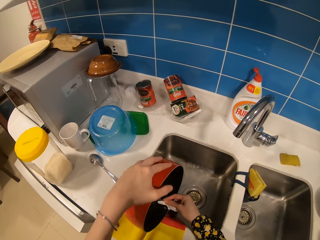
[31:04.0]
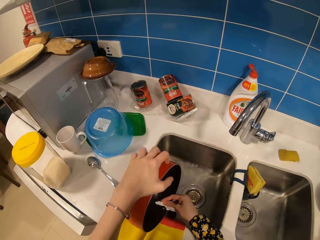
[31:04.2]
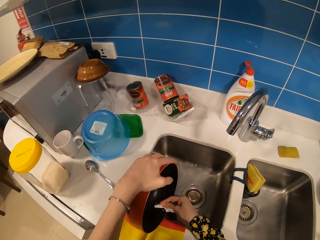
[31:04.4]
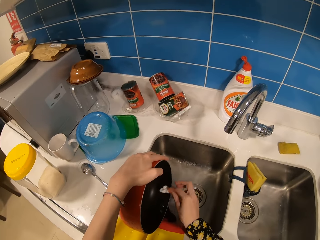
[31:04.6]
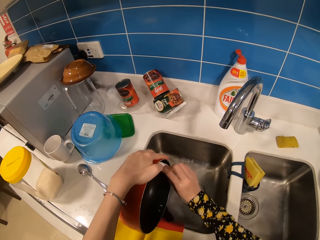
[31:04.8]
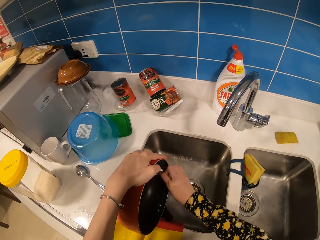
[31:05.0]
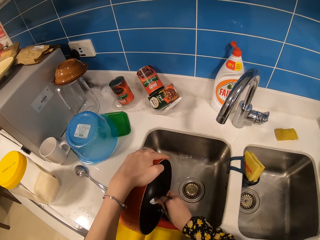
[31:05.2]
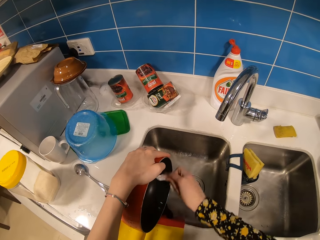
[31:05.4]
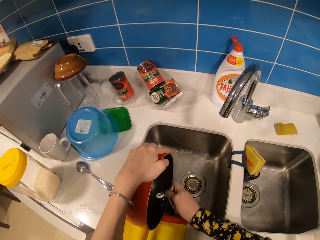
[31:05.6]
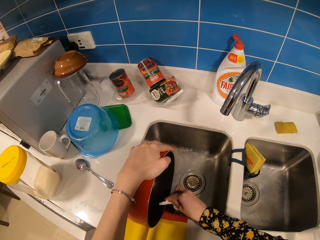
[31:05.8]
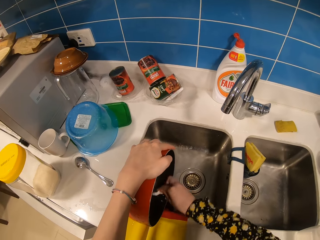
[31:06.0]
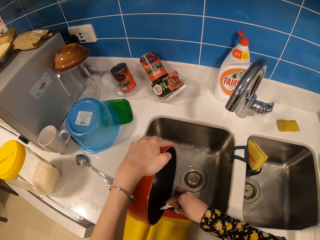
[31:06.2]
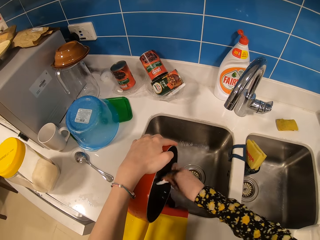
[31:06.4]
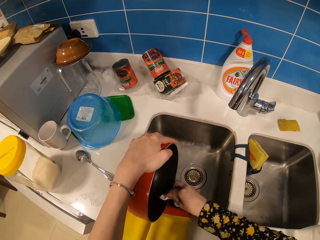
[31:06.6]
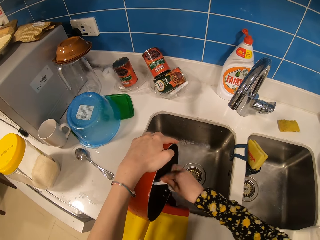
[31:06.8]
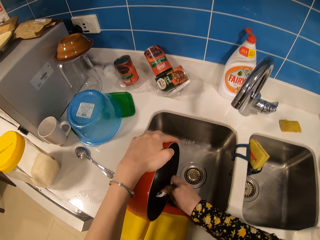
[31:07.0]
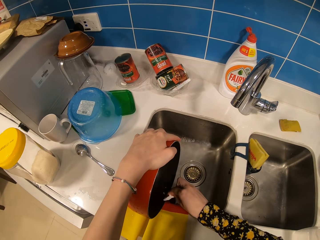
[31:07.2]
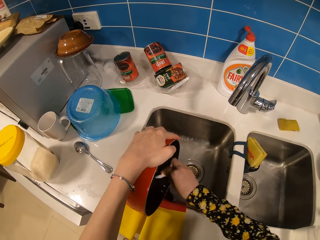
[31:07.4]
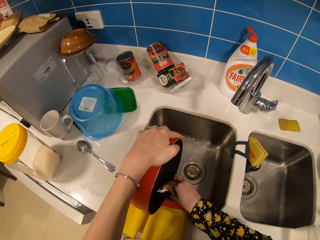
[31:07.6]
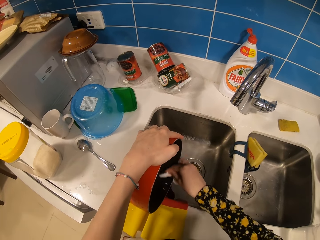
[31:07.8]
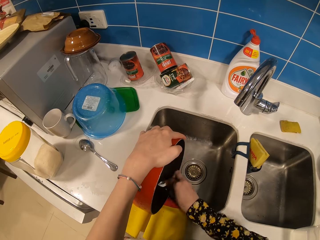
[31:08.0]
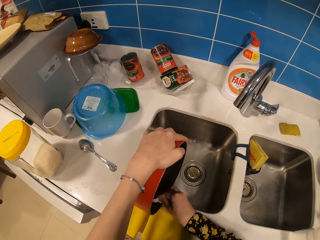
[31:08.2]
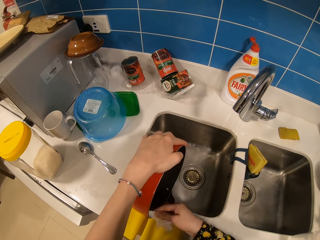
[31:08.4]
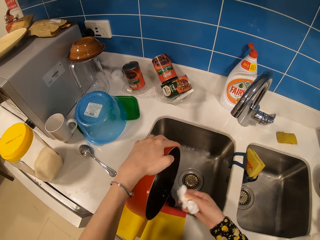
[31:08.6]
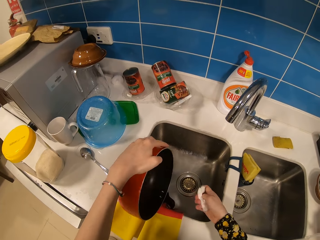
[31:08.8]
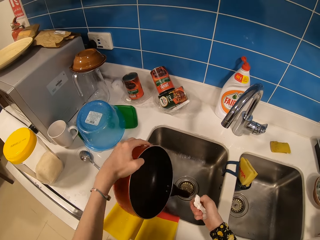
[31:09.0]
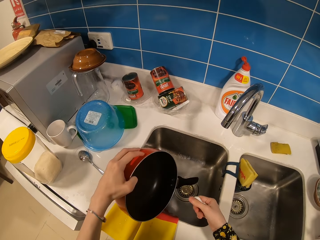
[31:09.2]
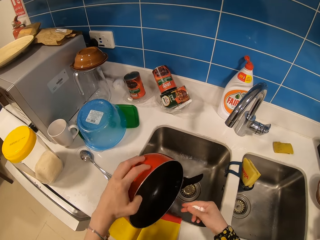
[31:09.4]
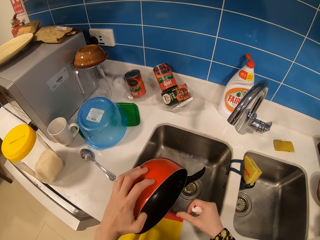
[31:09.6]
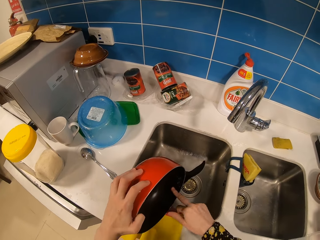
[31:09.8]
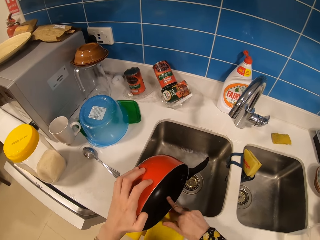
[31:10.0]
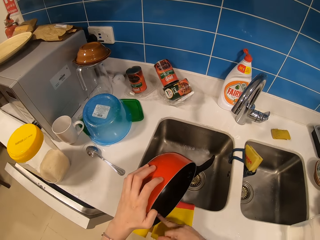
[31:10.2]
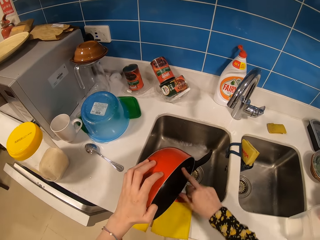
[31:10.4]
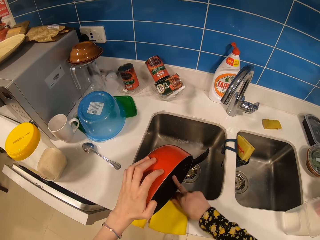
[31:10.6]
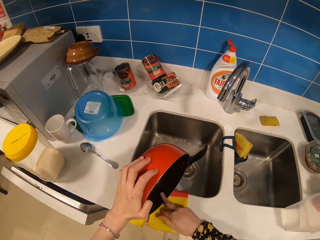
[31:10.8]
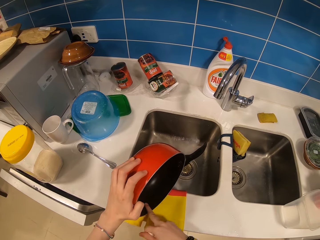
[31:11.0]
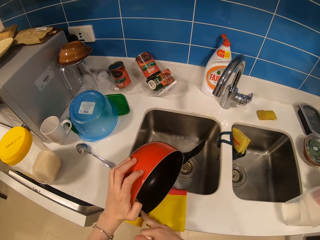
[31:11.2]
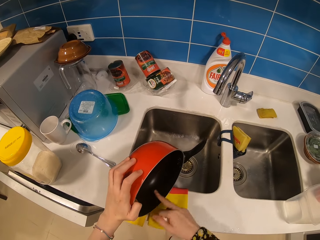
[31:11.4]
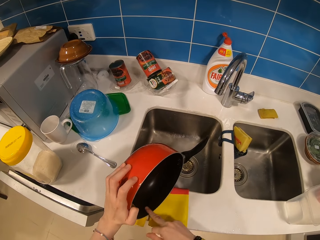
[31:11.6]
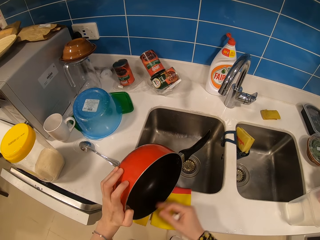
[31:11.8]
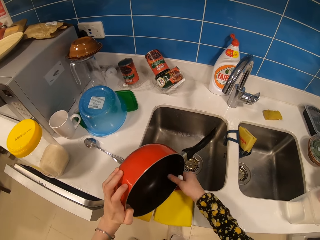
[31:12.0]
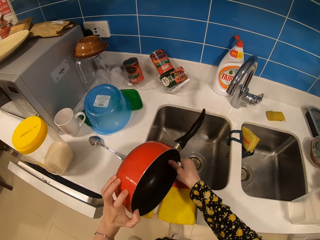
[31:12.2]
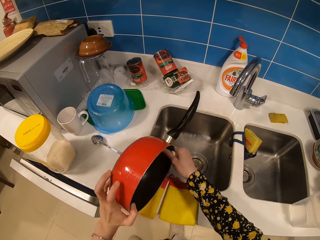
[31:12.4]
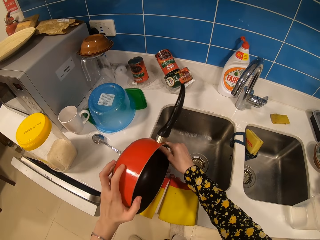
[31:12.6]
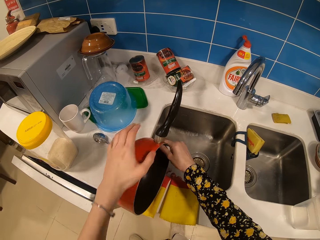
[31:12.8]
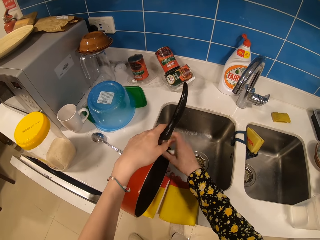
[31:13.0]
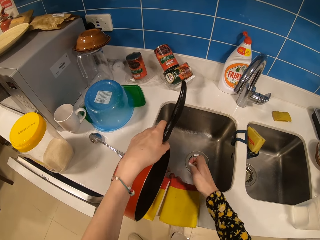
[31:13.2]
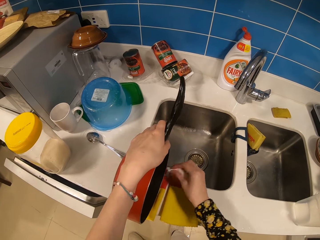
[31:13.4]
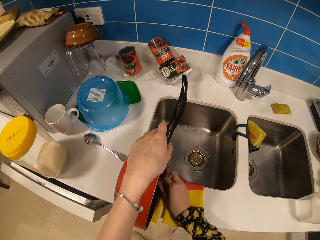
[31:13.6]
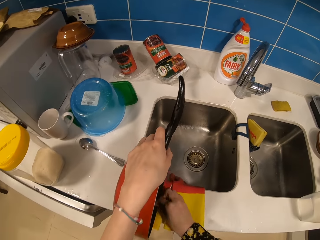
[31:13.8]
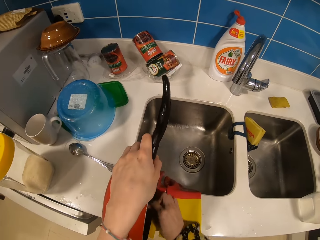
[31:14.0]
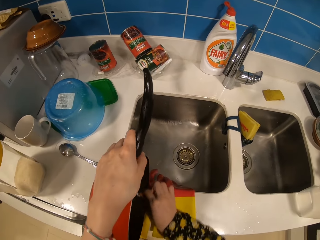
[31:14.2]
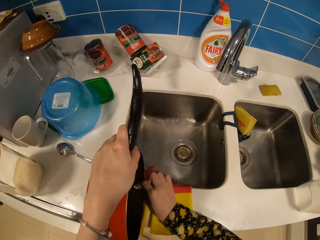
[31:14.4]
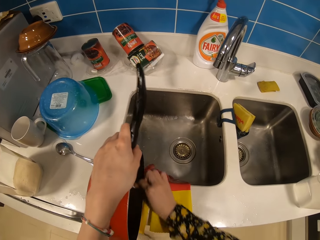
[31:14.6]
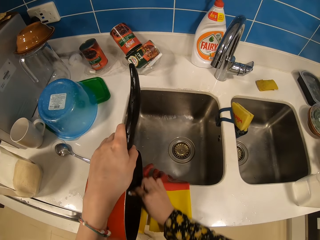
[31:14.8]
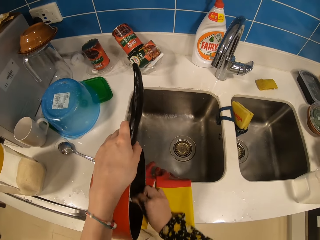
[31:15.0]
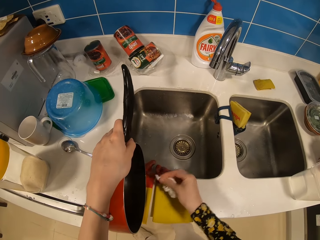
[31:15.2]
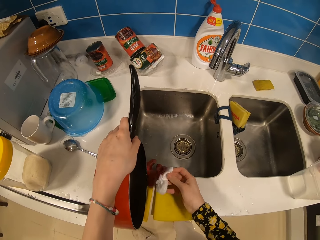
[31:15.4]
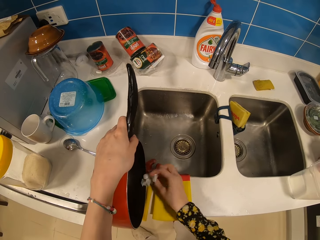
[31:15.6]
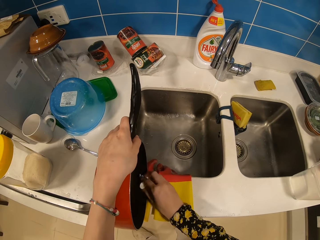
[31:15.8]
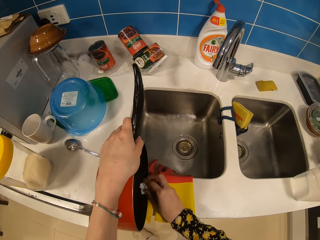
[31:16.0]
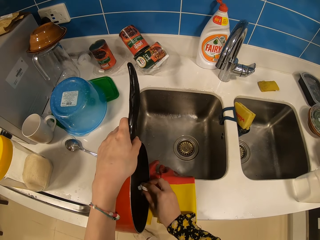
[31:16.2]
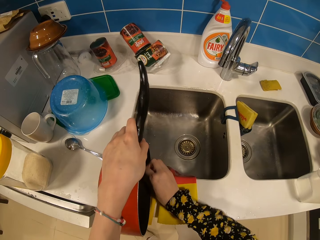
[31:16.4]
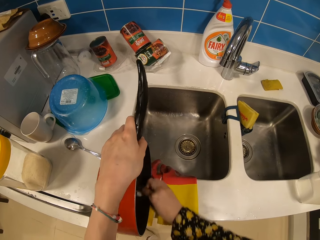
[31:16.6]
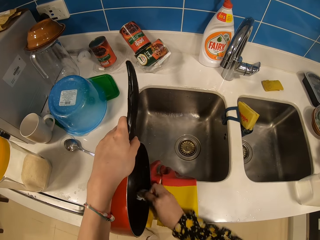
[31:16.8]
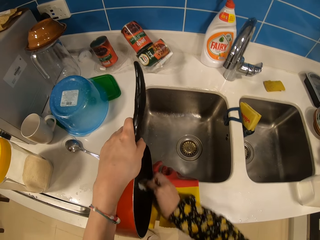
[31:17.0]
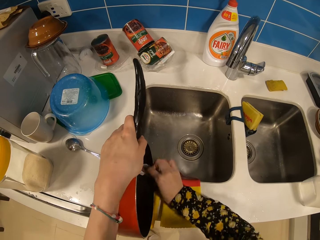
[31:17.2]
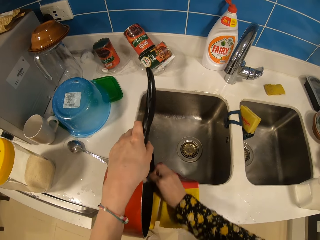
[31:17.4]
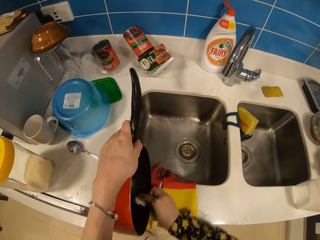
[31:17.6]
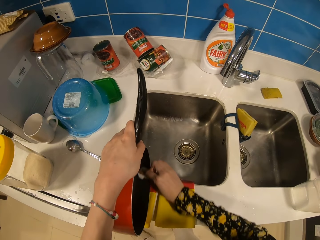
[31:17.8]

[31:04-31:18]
The camera wearer adjusts the pan on the sink. They clean the pan with a paper towel. They adjust the white paper. They adjust the pan on the sink. They feel the pan with a finger. They adjust the pan on the sink. They clean the pan with the paper towel. They hold the pan. They scrub the pan.

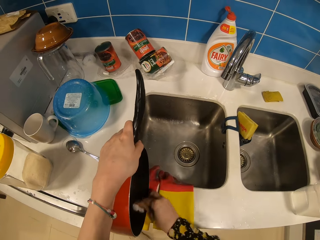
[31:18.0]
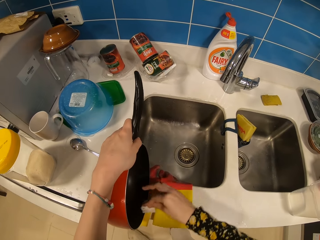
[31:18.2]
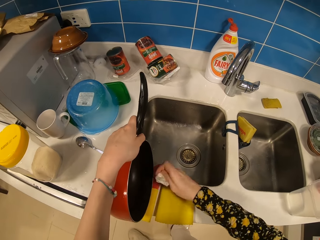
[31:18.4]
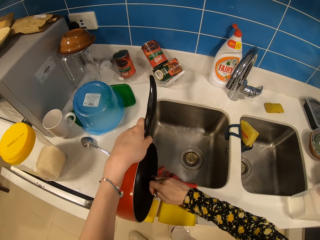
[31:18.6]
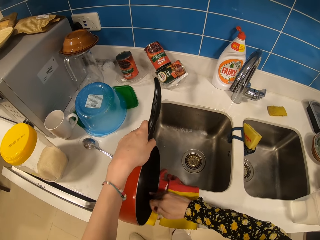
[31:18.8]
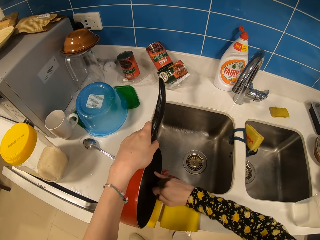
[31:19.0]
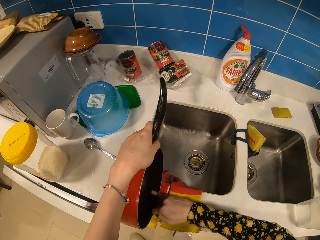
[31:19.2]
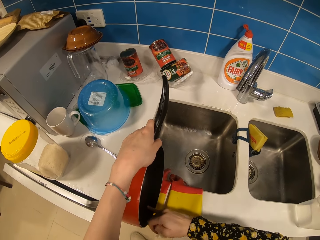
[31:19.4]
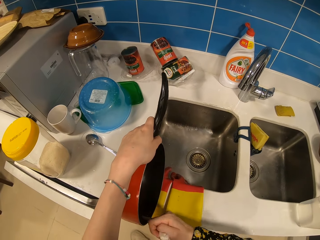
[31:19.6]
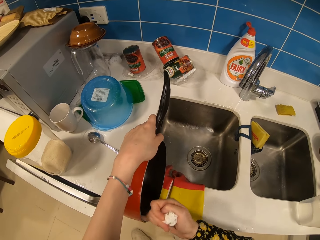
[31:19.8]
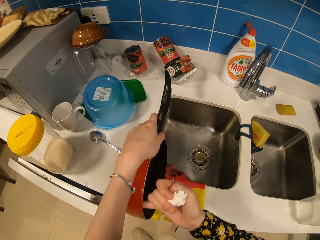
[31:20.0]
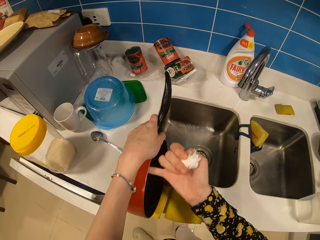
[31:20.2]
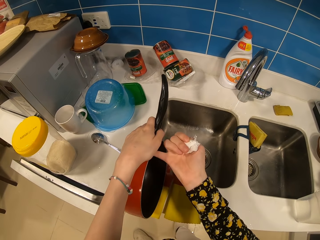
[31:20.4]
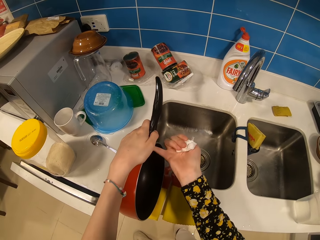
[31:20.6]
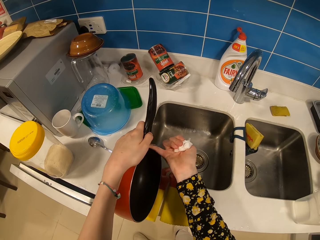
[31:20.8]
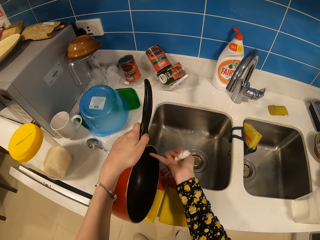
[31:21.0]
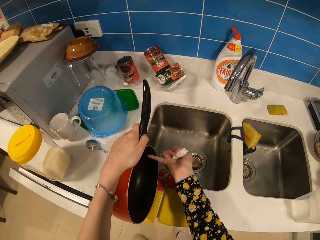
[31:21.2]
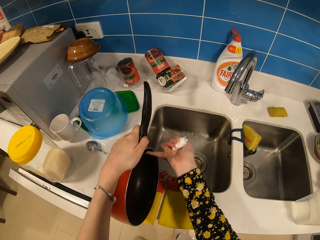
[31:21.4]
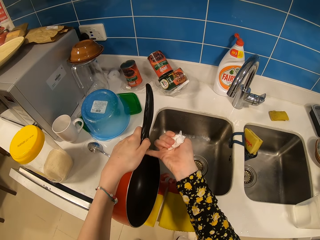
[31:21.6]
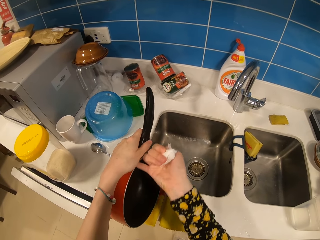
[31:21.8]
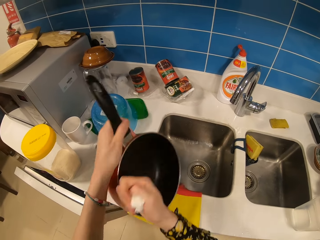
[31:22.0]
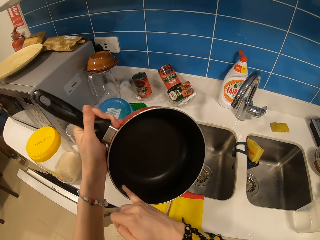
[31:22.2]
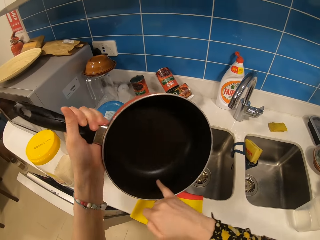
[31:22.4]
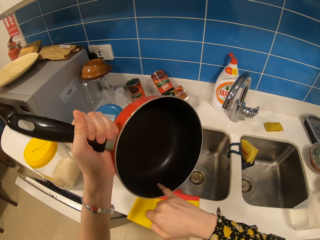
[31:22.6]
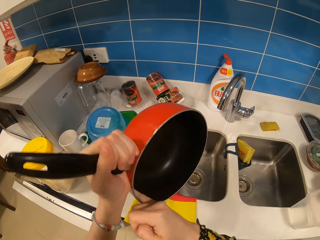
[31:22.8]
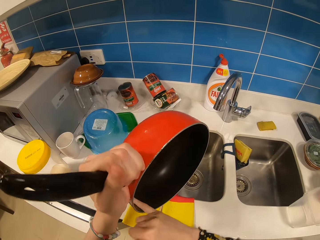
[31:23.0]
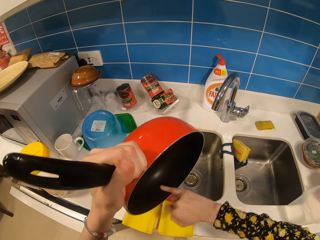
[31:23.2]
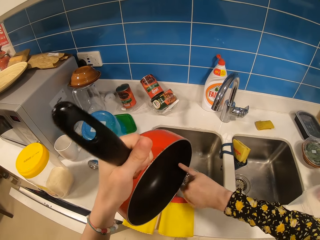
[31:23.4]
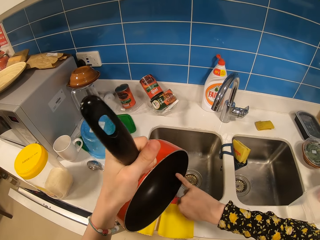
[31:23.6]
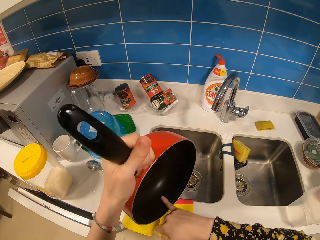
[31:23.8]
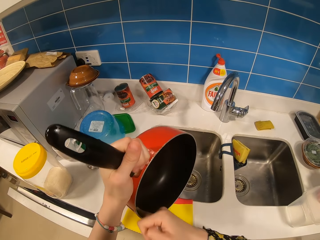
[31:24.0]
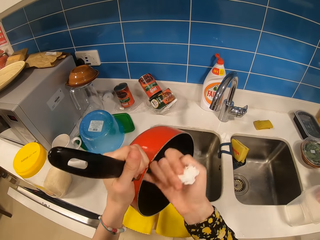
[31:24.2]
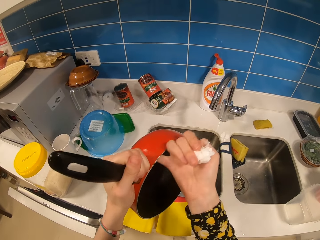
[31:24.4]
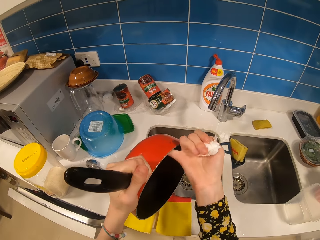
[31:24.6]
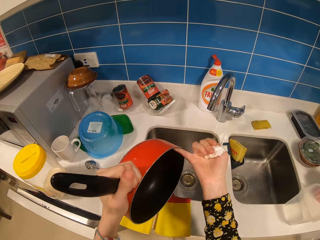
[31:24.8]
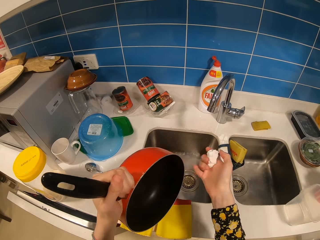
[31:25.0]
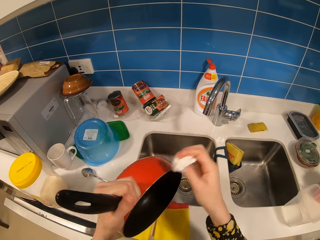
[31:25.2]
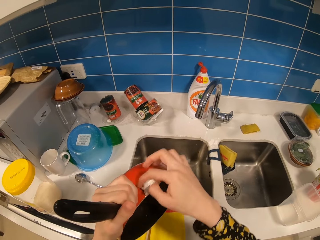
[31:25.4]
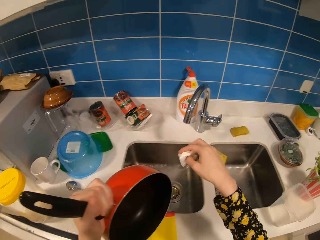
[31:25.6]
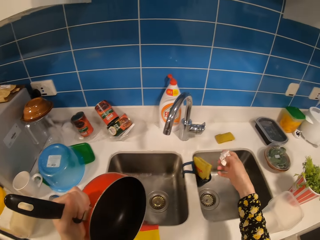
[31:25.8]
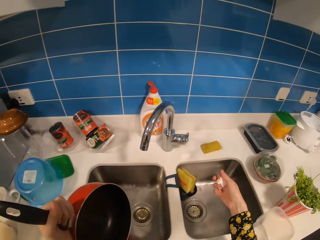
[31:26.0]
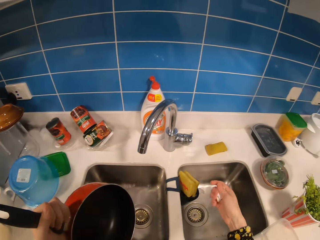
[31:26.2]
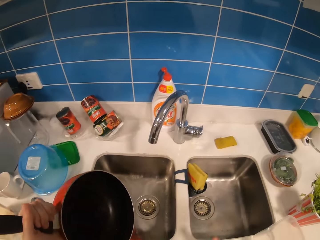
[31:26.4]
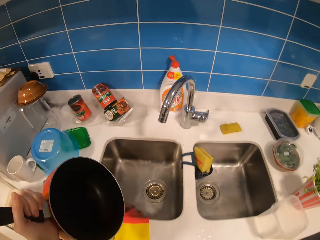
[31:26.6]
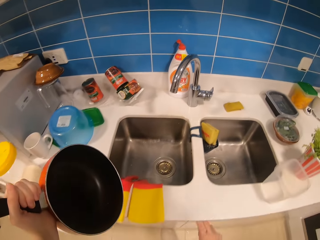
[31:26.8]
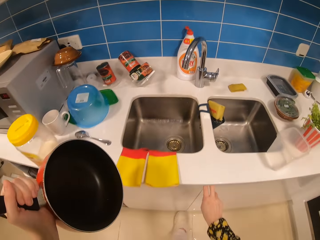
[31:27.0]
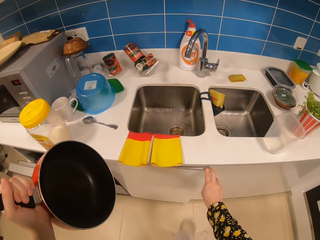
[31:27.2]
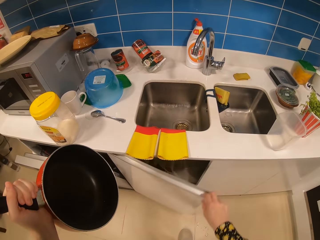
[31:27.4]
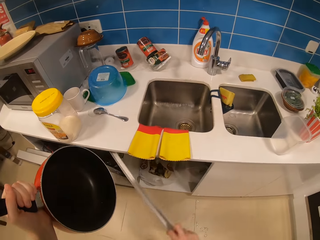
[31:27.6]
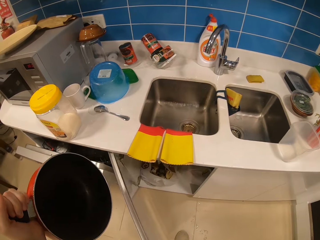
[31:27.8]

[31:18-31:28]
The camera wearer holds the white paper. They feel the pan with a finger. They lift the pan. They feel the pan with the finger. They wipe the pan, hold the white paper and adjust the white paper. They open a cabinet.
